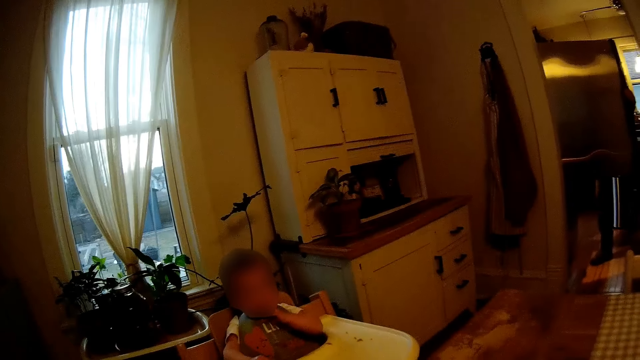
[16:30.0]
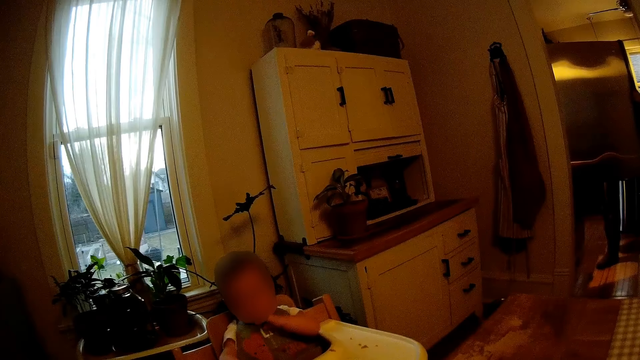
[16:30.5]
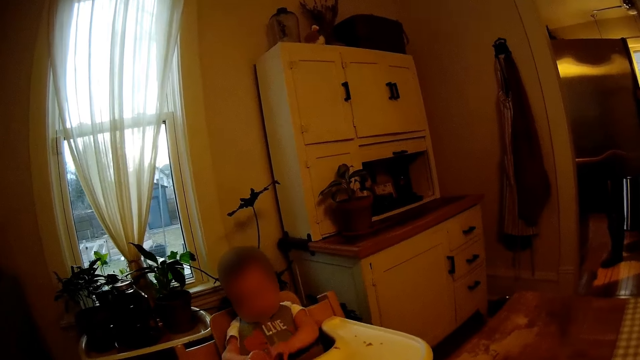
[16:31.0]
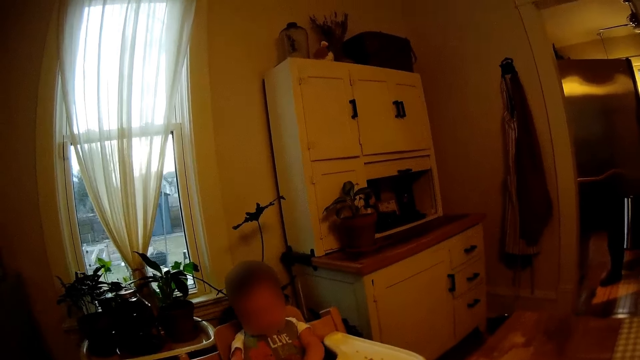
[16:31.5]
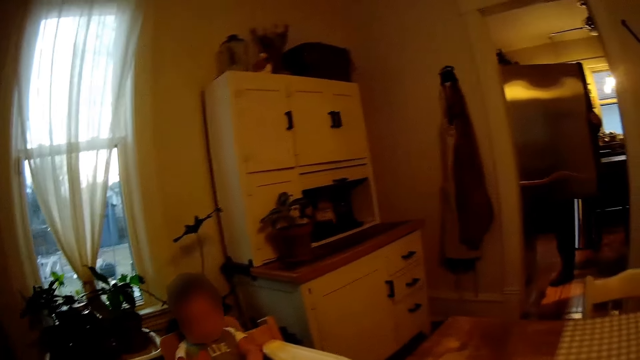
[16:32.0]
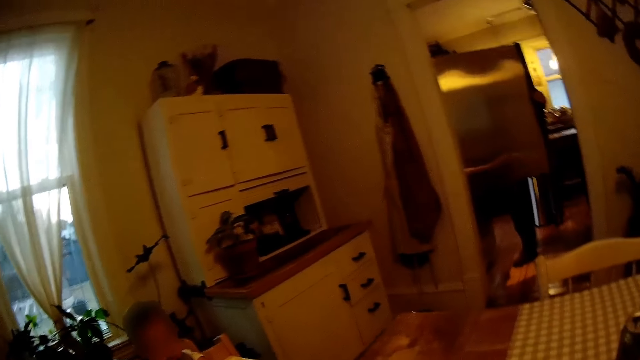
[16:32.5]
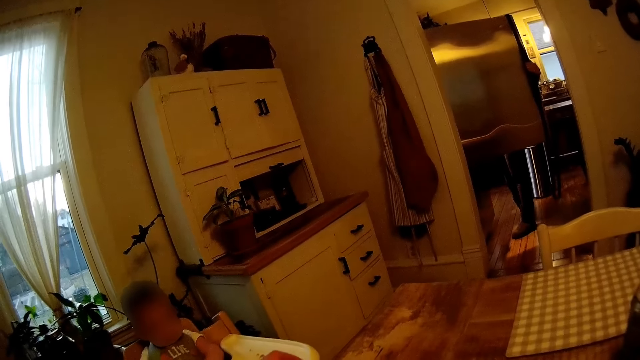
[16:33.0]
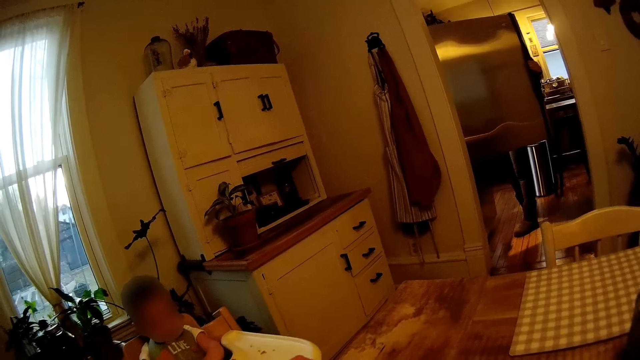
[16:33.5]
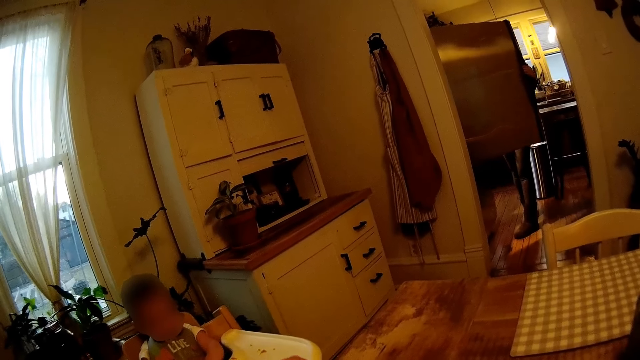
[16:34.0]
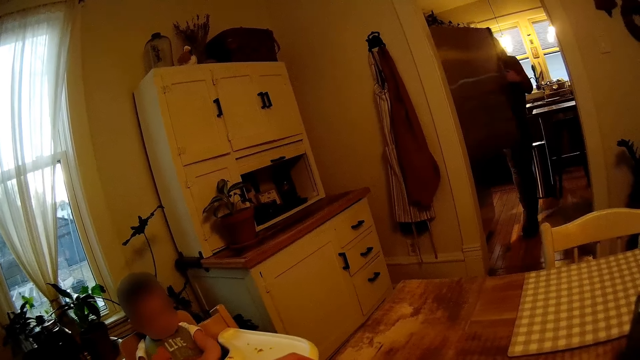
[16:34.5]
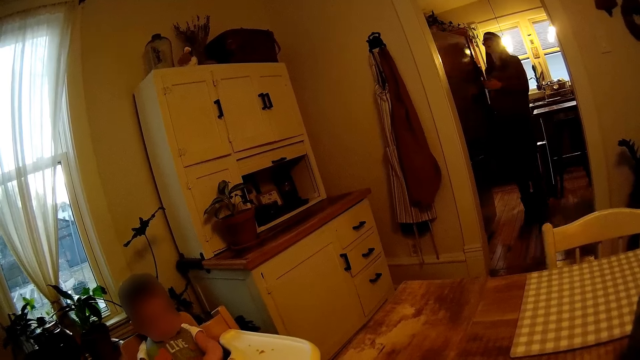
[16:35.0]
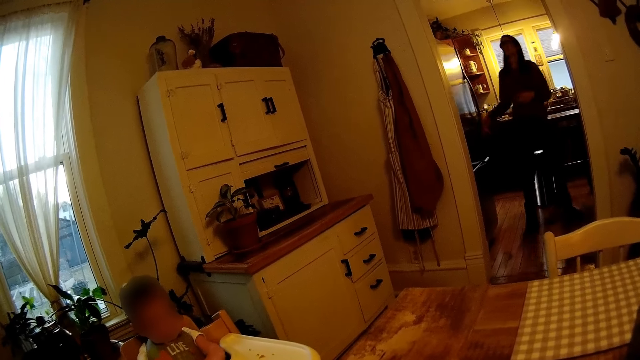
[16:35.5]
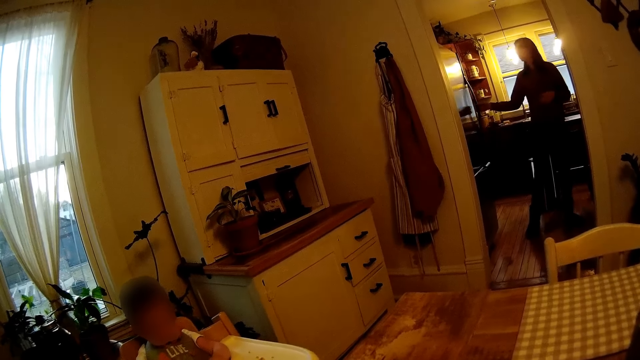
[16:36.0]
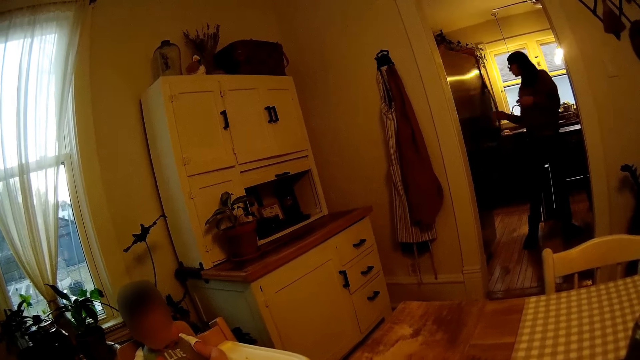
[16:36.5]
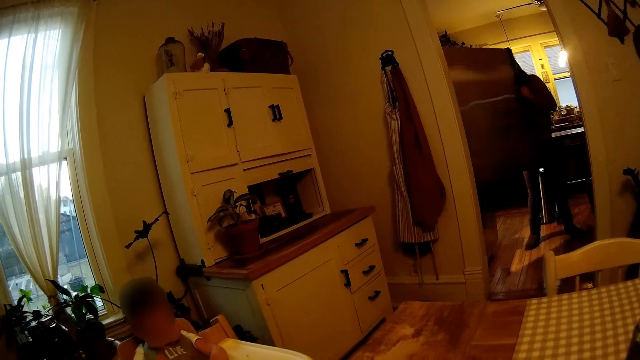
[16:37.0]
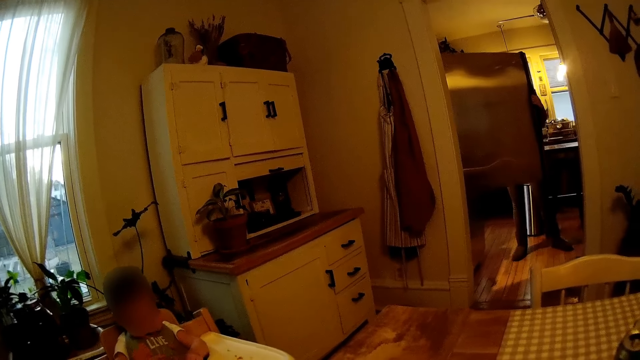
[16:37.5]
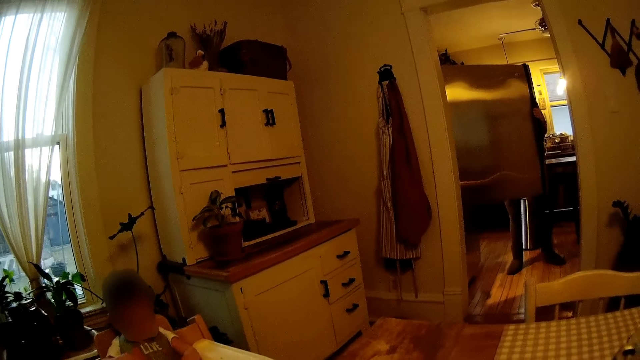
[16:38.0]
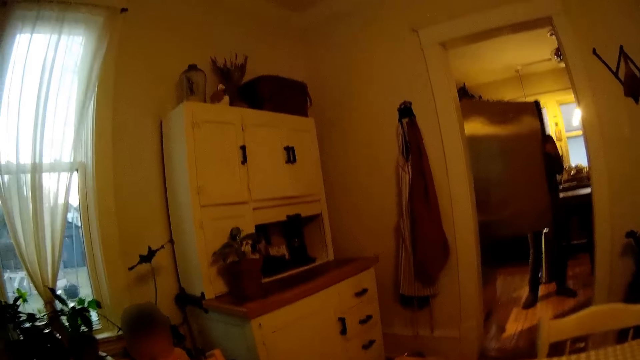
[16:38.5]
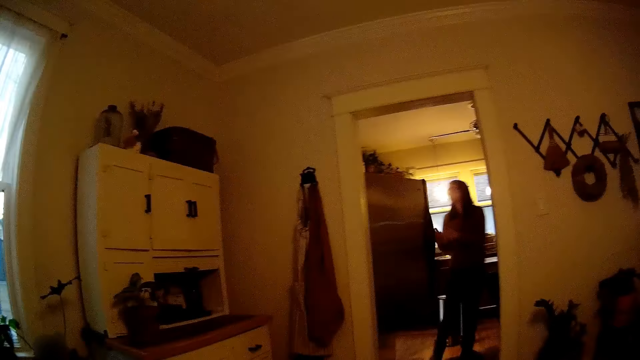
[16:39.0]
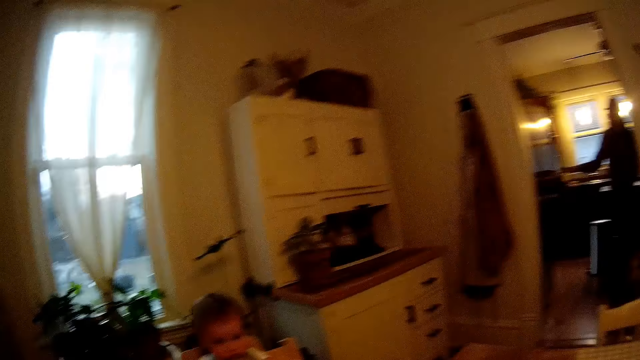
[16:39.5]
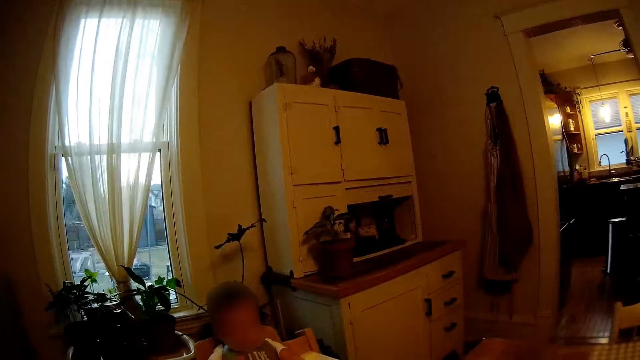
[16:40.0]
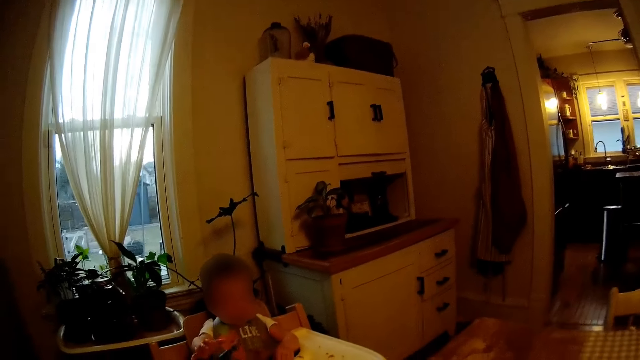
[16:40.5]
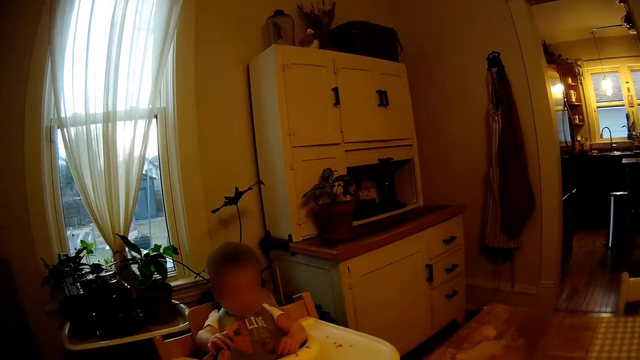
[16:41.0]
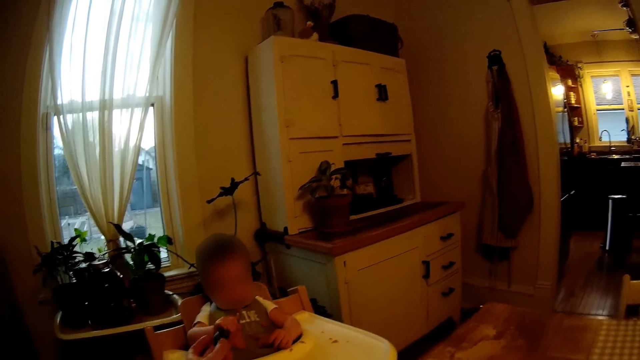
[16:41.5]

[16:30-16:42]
The woman closes the fridge door with her left hand. The woman interacts with the camera wearer. The woman opens the fridge in the kitchen with her right hand. The woman closes the fridge door with her left hand.

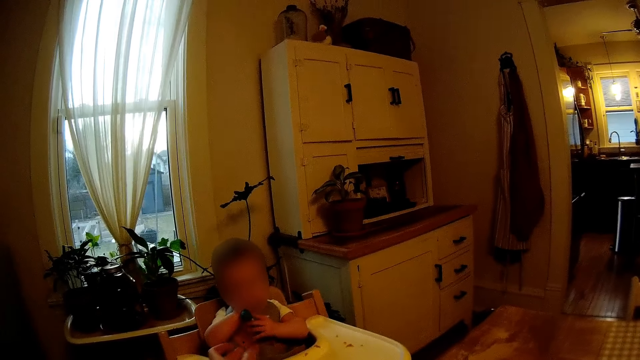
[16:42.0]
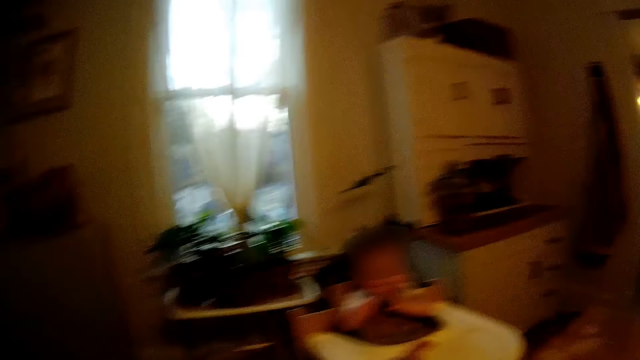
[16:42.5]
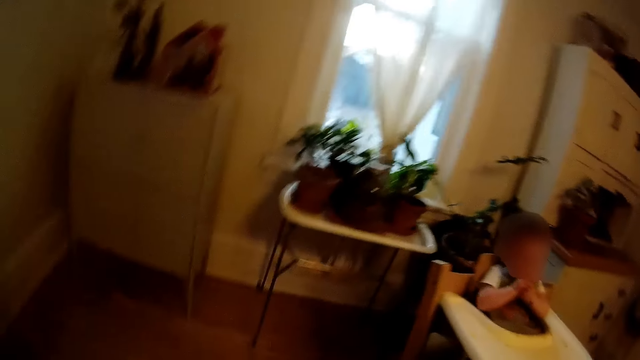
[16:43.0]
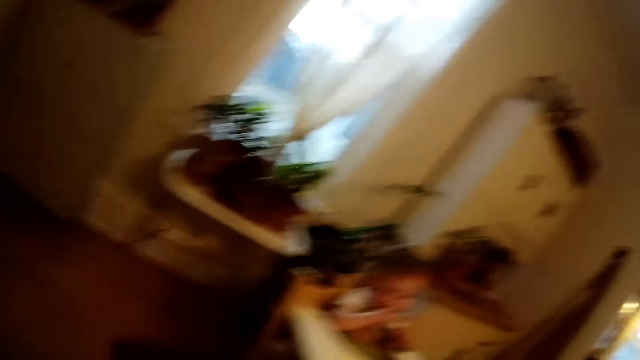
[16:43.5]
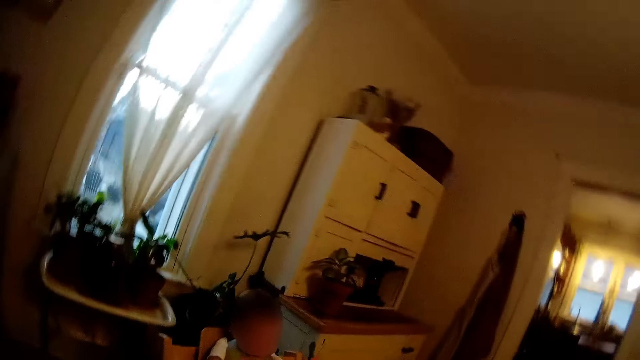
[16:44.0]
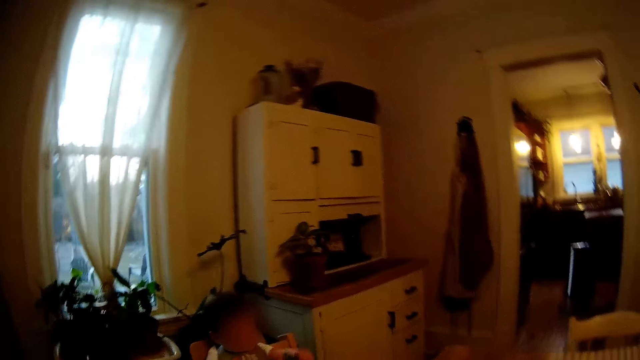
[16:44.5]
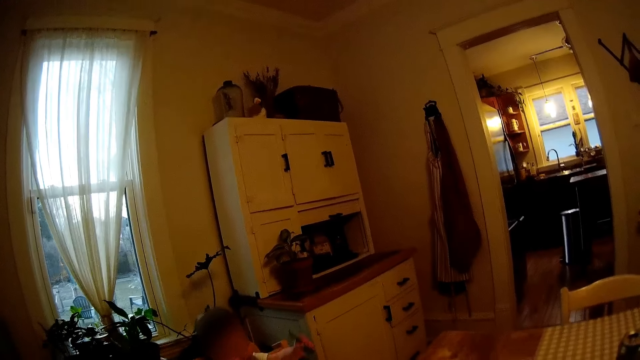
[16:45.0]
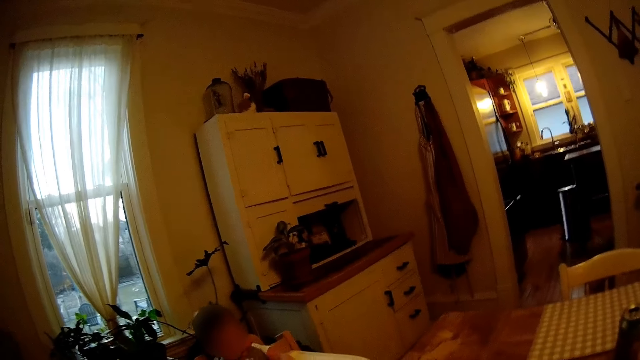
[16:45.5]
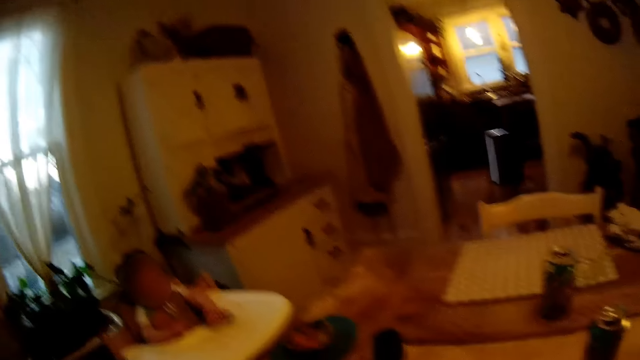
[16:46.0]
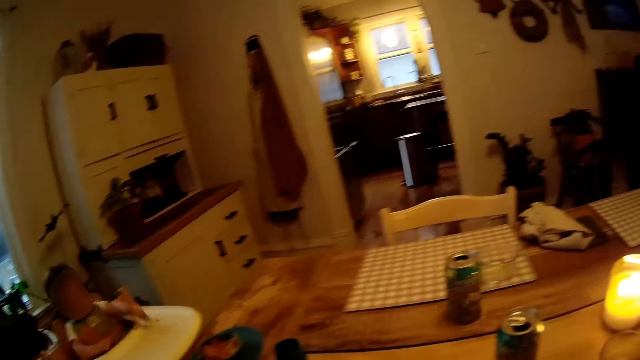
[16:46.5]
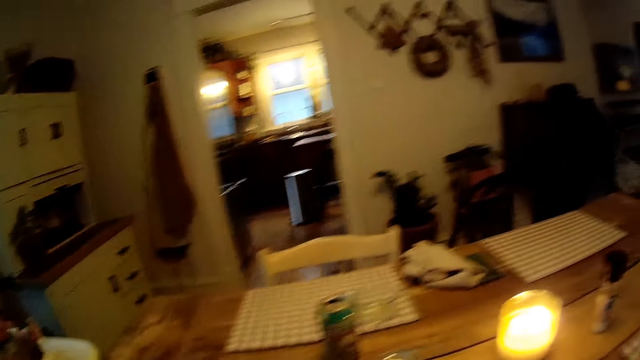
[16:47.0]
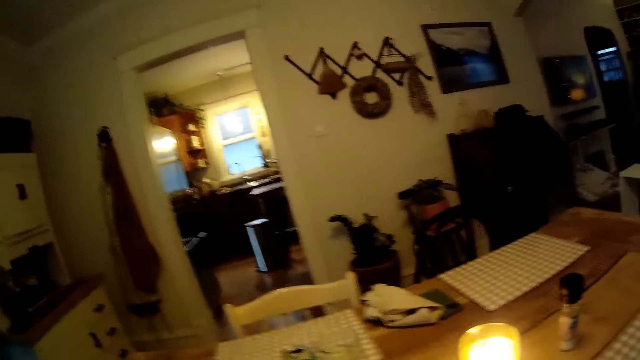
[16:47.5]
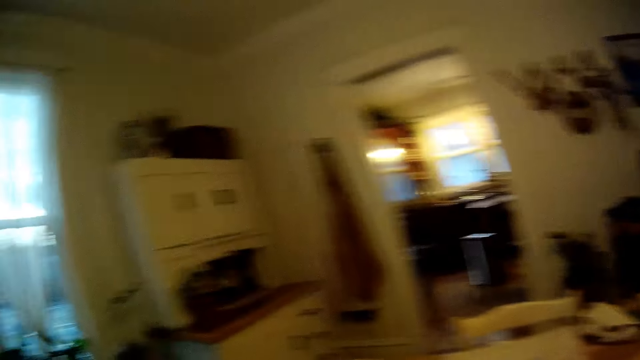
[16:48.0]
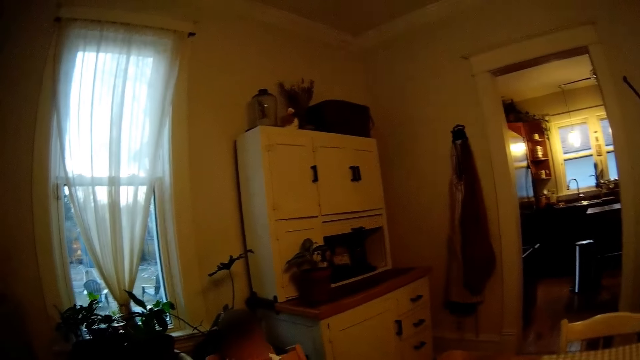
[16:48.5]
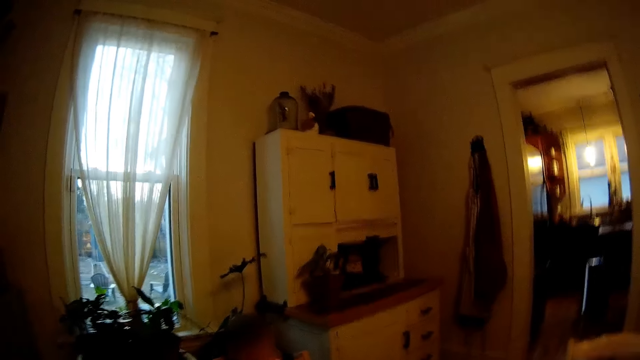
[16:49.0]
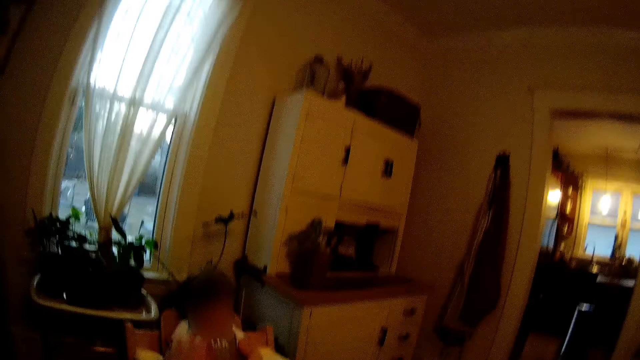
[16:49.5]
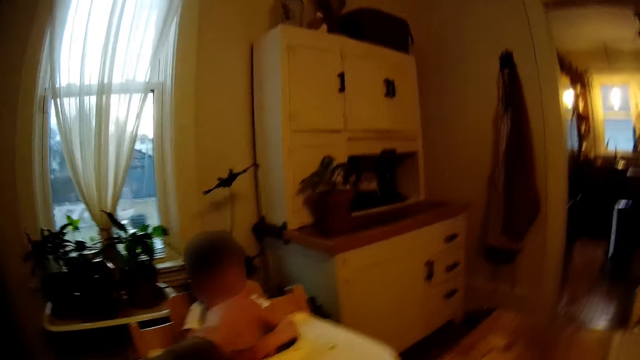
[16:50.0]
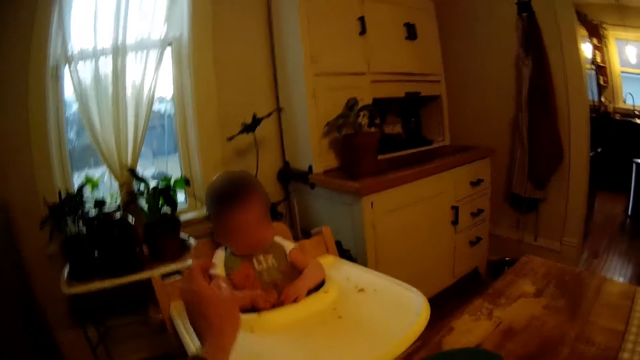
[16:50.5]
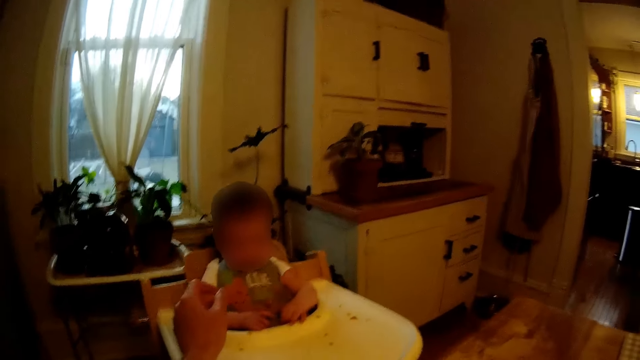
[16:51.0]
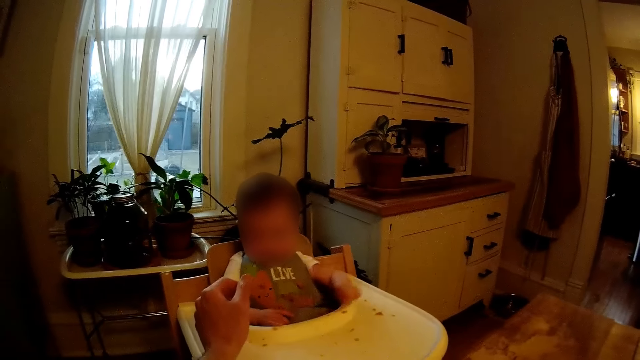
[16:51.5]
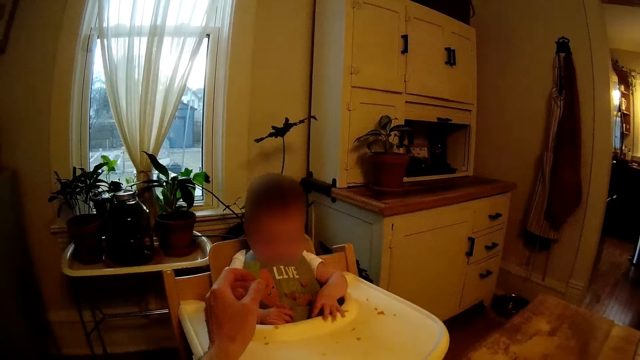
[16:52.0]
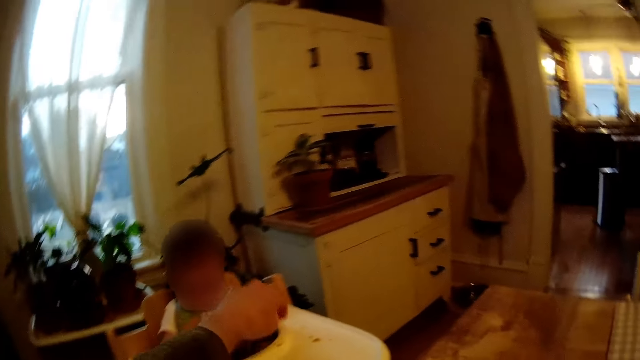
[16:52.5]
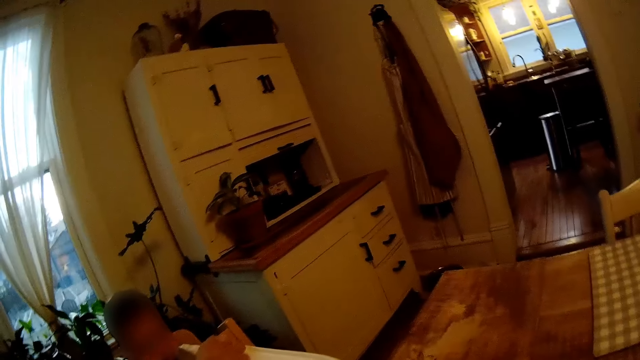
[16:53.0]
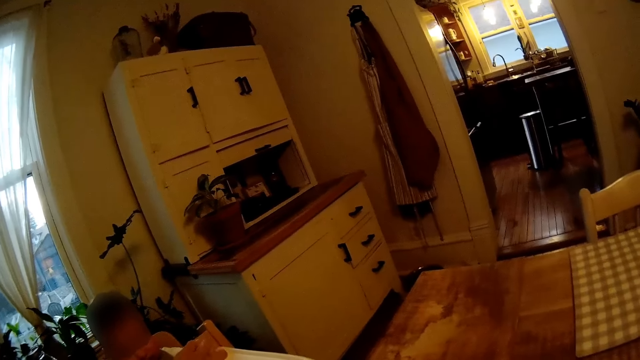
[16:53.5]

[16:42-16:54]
The baby plays with the spoon in his right hand. The camera wearer interacts with the baby. They play with the baby.
